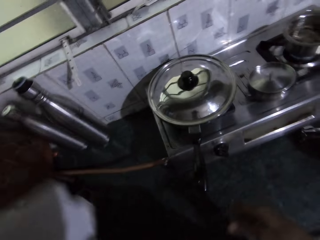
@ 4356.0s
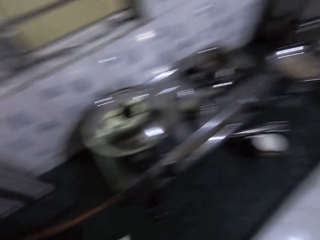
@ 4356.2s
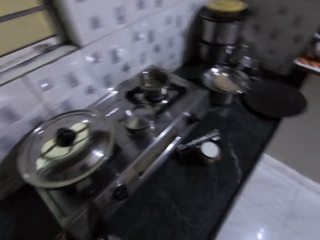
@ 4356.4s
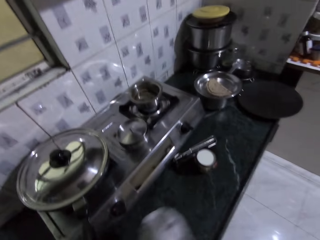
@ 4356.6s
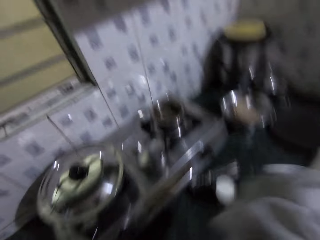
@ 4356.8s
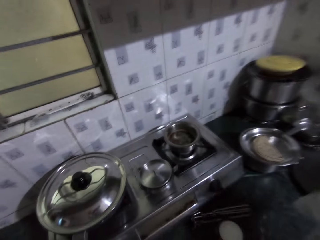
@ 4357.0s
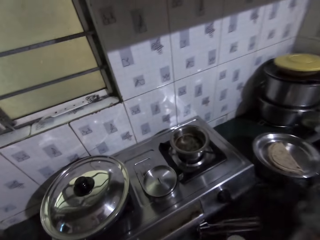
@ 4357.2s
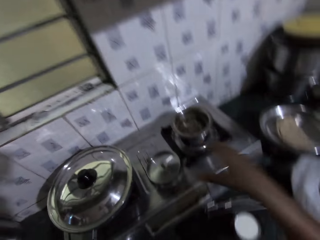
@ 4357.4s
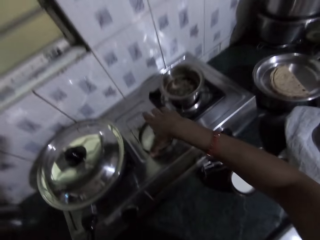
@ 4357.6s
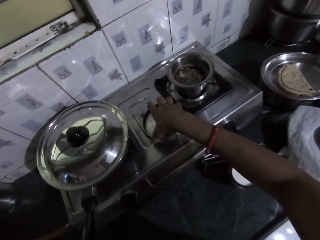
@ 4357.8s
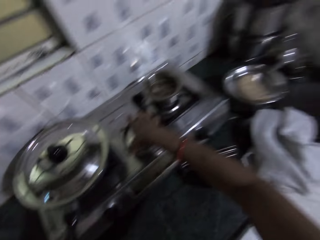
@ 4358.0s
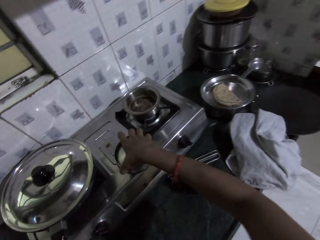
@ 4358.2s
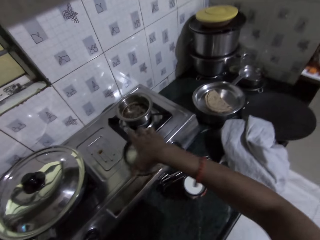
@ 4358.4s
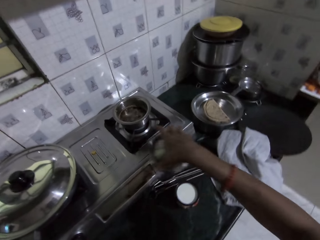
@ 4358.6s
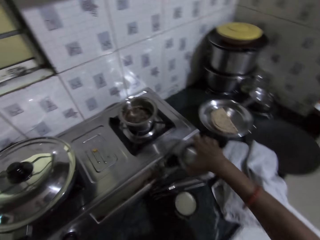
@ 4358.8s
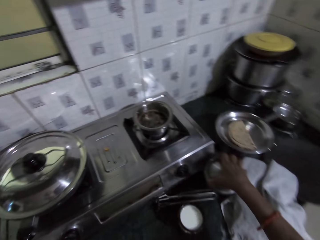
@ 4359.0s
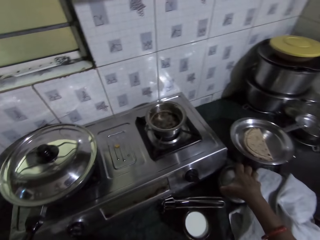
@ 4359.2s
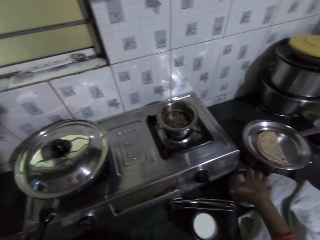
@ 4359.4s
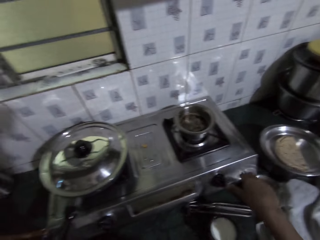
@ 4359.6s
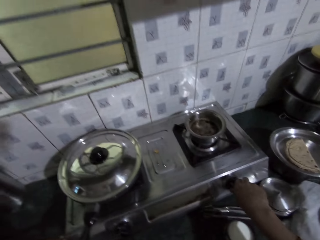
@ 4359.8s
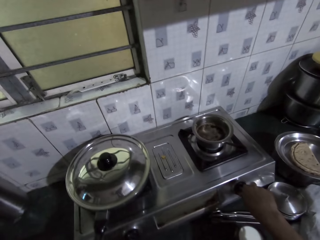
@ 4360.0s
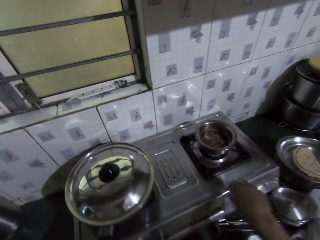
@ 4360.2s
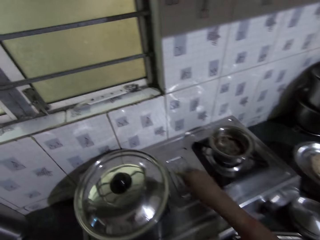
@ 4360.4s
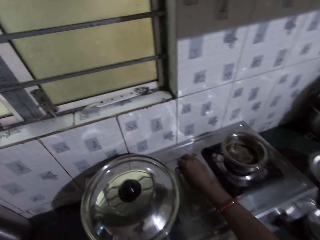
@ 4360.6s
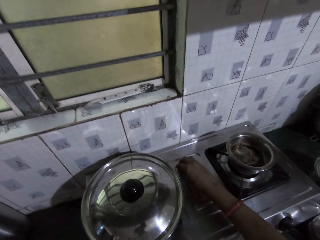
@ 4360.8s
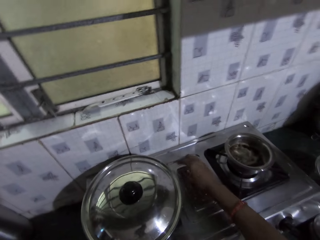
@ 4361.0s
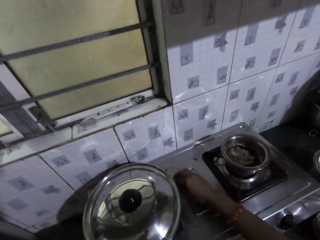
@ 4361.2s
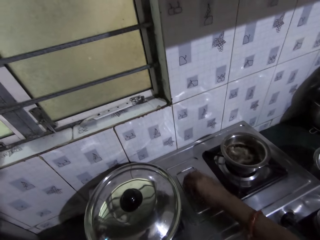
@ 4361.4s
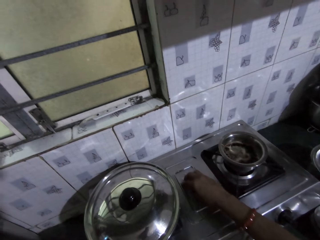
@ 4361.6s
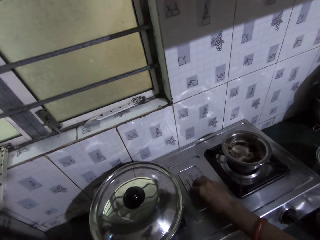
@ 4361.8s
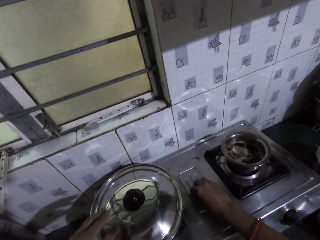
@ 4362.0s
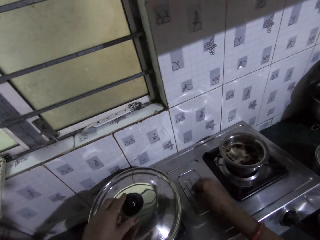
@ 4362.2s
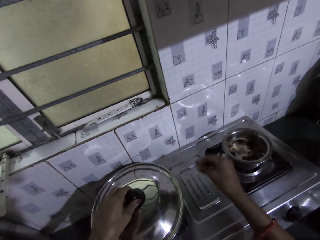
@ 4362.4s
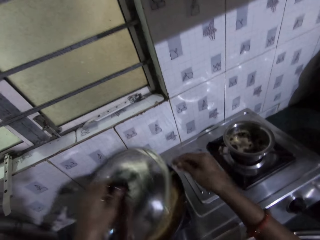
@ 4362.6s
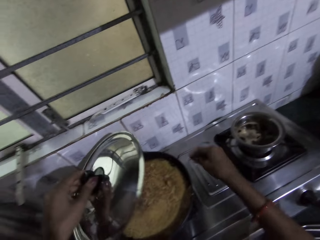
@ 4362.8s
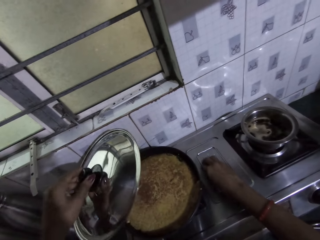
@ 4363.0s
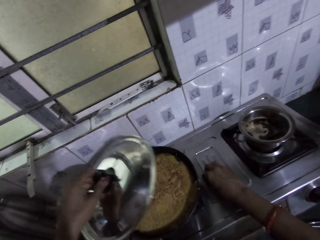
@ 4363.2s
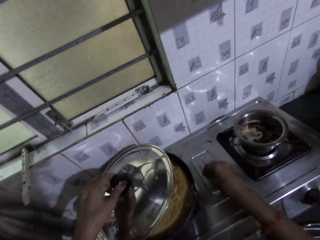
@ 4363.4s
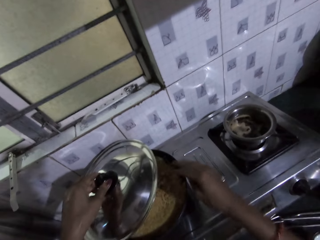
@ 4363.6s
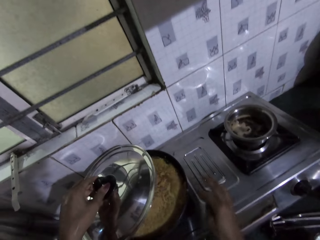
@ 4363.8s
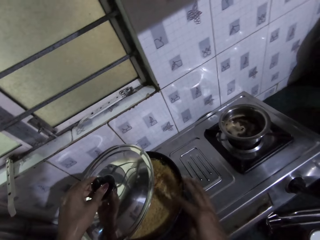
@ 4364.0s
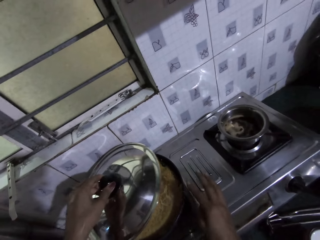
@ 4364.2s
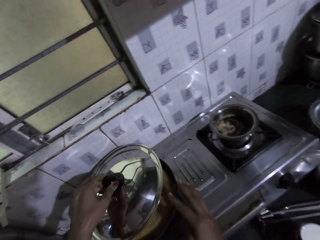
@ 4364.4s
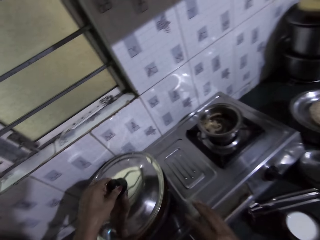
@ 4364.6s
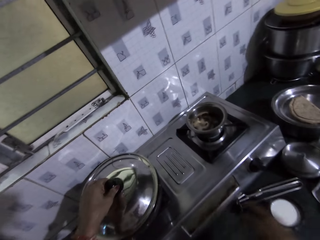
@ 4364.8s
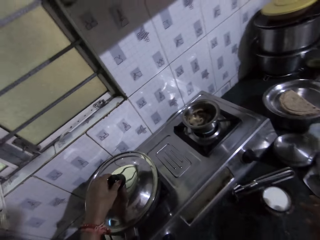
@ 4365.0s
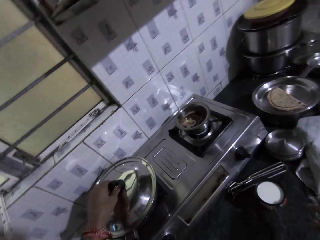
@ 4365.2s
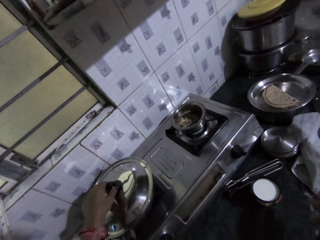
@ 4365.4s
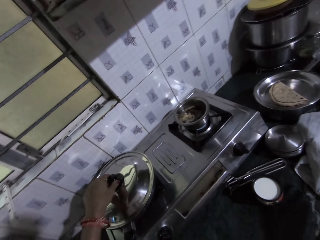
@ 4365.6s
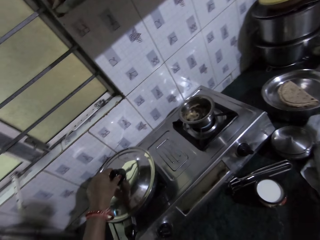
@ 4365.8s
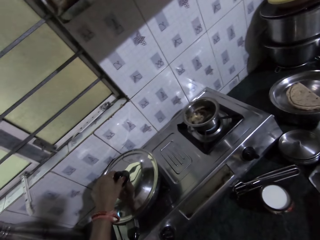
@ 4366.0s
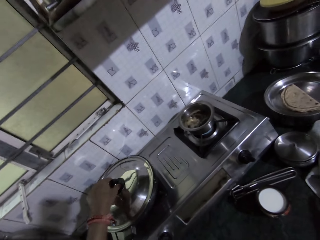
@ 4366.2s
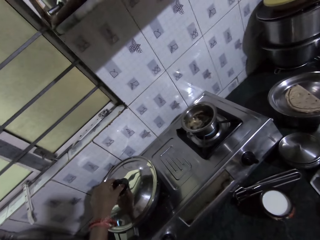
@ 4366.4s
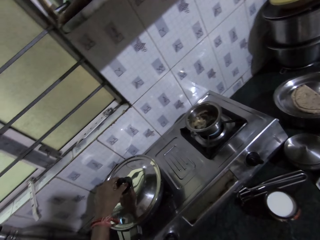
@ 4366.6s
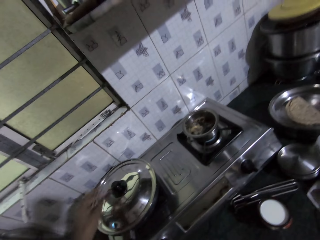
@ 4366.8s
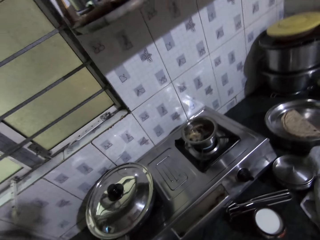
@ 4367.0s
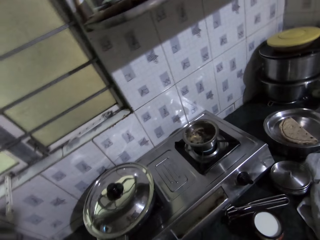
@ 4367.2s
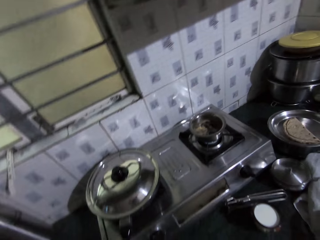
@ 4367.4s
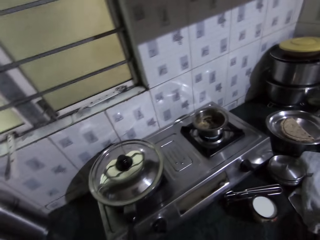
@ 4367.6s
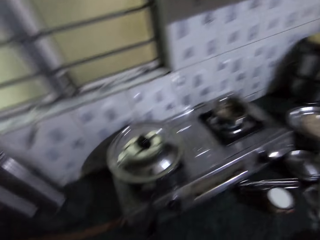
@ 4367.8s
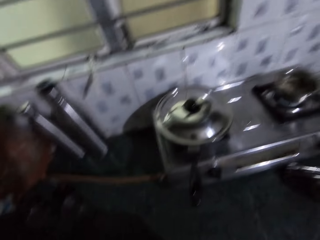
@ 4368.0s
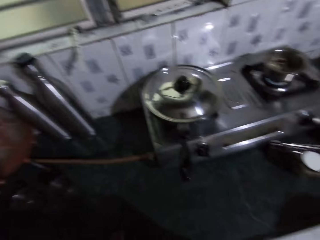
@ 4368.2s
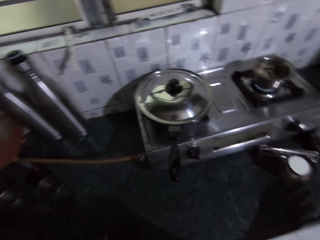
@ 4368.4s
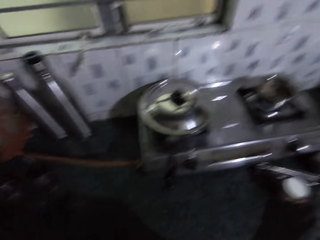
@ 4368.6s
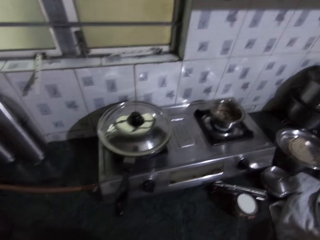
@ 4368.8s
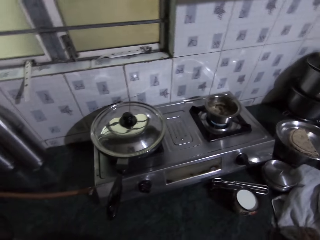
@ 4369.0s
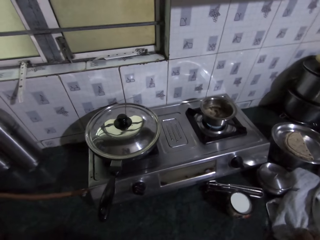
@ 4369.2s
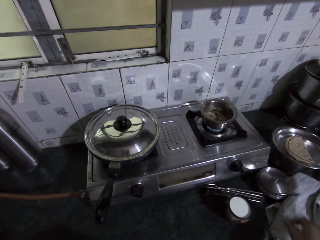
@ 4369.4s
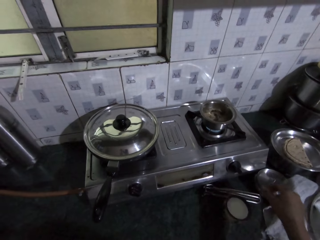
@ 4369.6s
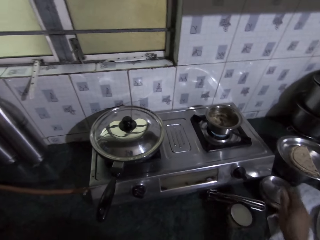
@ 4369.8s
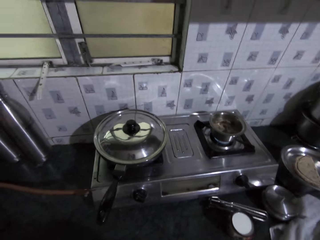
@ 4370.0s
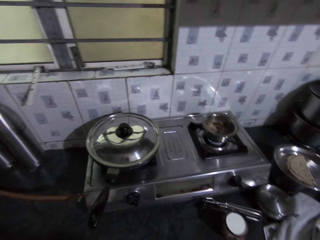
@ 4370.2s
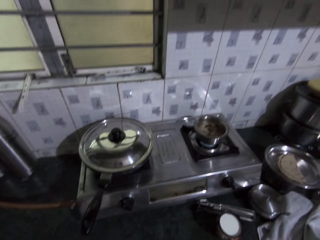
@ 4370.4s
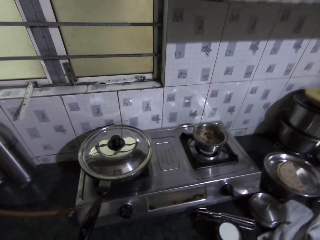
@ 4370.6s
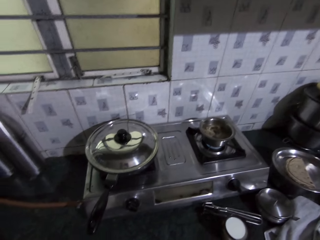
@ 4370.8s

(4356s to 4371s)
The camera wearer passes the napkin to her right hand. She drops the napkin on the kitchen slab with her right hand. She picks up a lid from the gas cooker with her right hand. She drops the lid on the kitchen slab with her right hand. She adjusts a knob on the gas cooker with her right hand. She gathers some residue on the gas cooker with her right hand. She opens the frying pan with her left hand. She throws the residue into the frying pan with her right hand. She gathers some residue on the gas cooker with her right hand. She throws the residue into the frying pan with her right hand. She moves some residue from the edge of the frying pan into the frying pan with her right hand. She covers the frying pan with the lid in her left hand. She looks slightly around a kitchen counter.

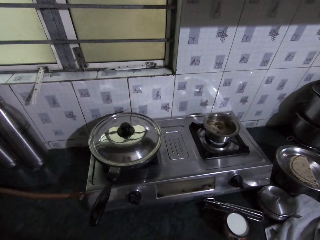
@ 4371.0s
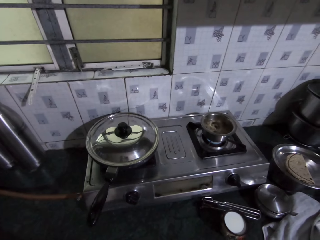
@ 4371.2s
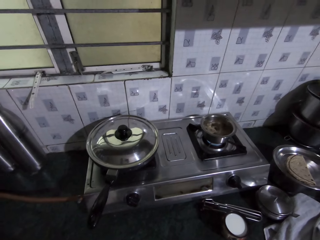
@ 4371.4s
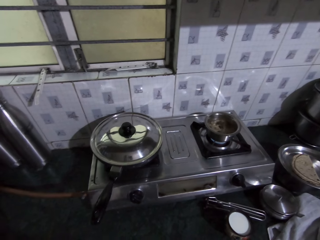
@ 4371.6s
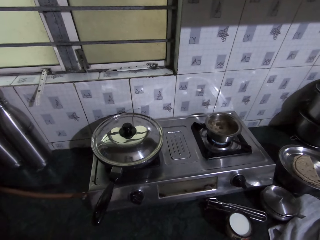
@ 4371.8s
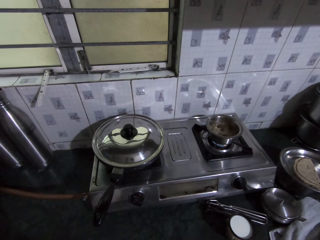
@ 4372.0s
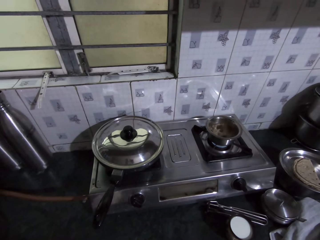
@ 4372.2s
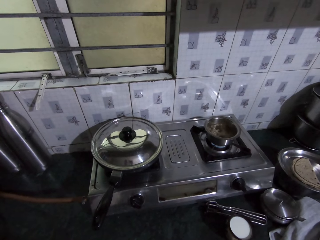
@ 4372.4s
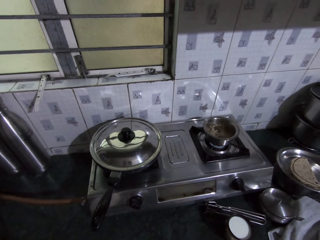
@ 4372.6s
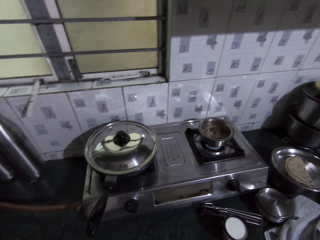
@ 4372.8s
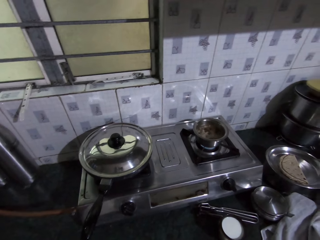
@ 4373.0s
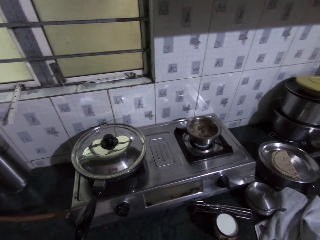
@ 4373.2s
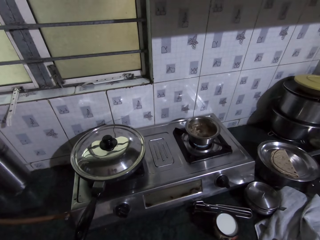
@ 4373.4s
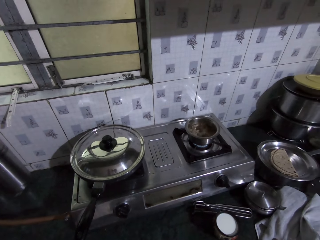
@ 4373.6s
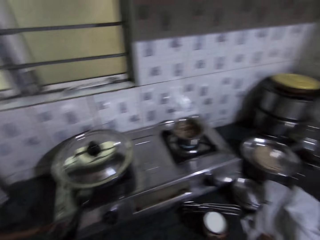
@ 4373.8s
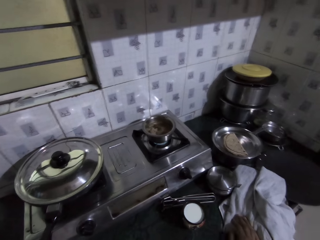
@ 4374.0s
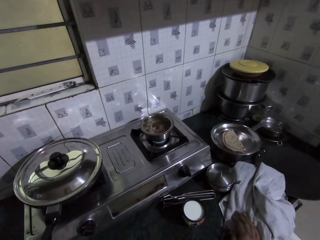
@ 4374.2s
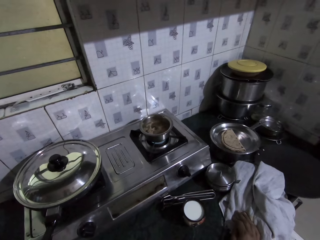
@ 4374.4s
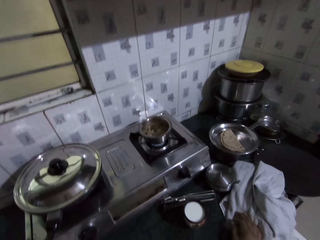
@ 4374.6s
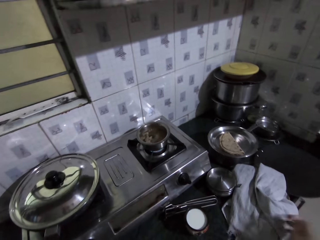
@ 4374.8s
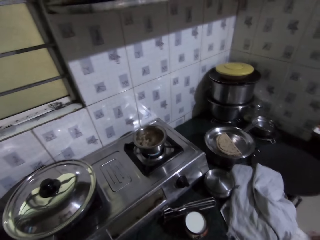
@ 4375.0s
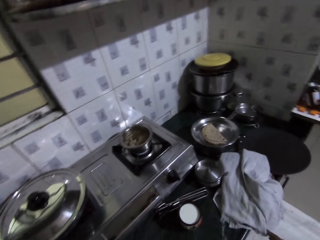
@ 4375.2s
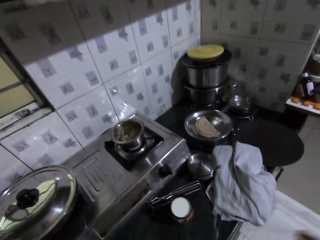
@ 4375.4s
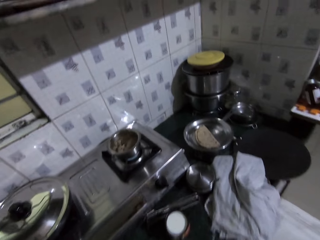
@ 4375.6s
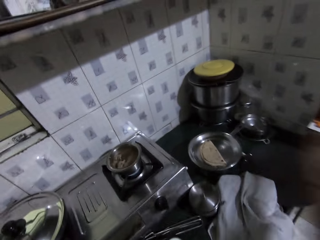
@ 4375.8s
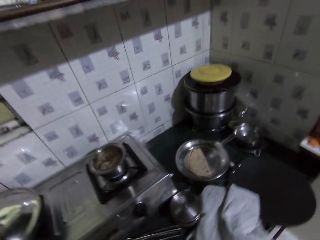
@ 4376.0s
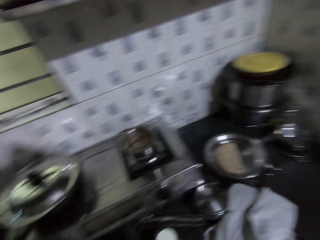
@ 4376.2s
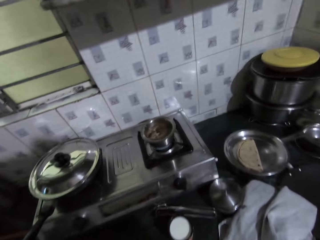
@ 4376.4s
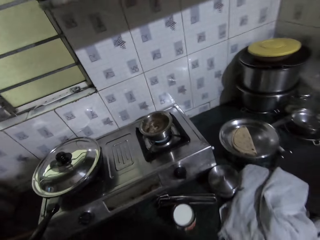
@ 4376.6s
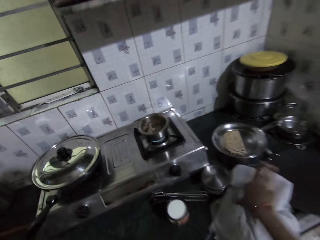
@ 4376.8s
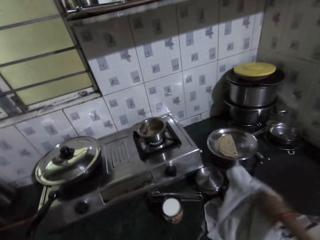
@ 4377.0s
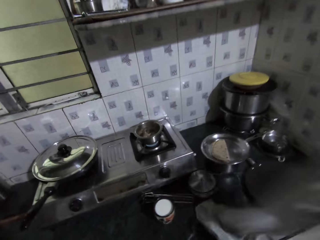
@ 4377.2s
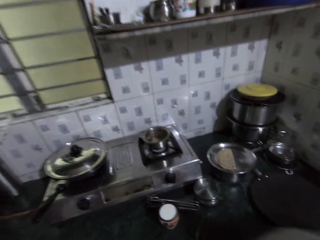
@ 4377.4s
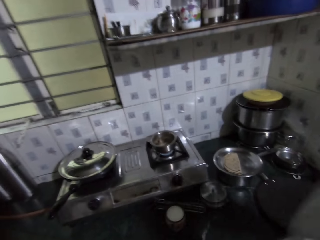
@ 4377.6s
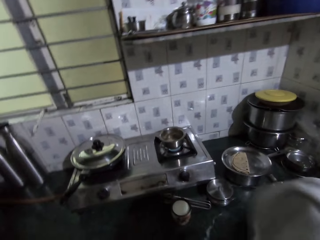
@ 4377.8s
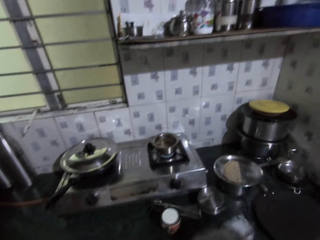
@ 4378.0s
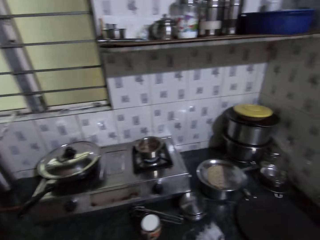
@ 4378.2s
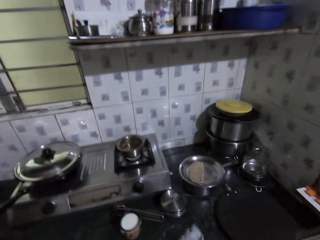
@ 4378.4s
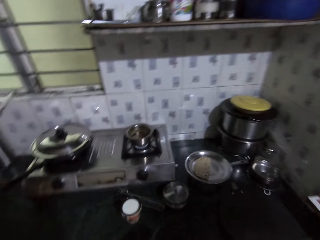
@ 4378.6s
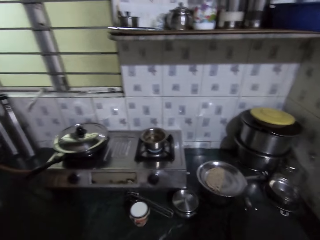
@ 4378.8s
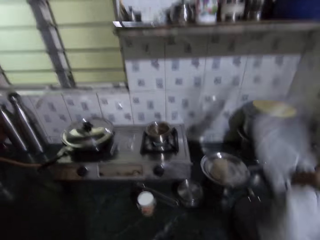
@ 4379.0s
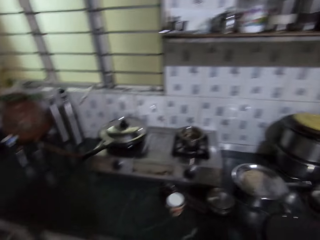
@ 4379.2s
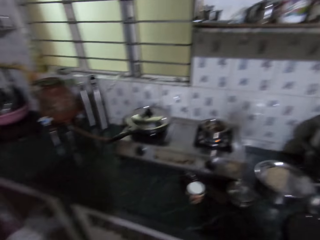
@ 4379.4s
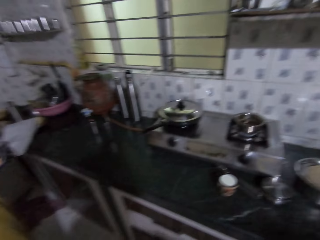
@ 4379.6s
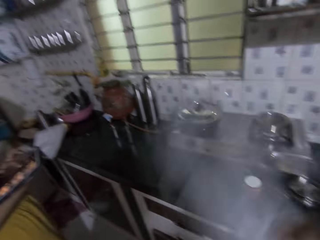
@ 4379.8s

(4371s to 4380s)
The camera wearer wipes her right hand on the napkin. She picks up the napkin from the kitchen slab with her right hand. She swings the napkin with her right hand.
